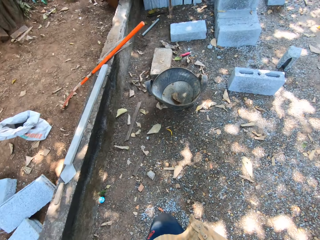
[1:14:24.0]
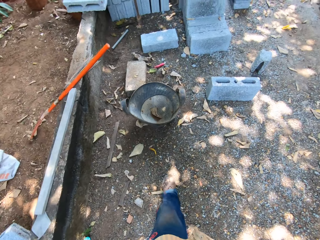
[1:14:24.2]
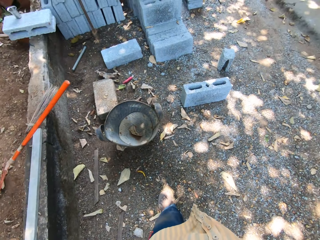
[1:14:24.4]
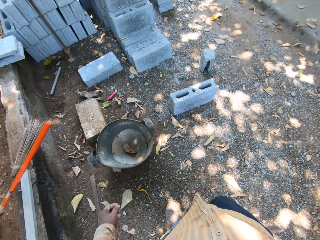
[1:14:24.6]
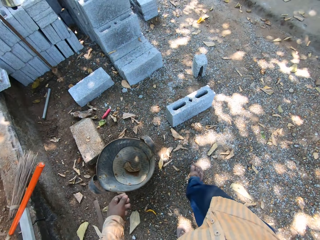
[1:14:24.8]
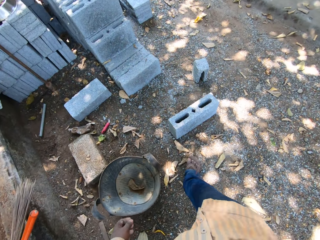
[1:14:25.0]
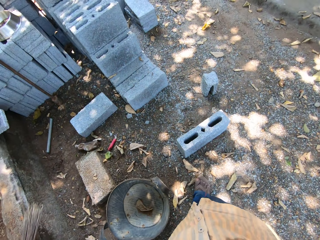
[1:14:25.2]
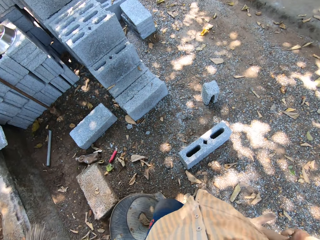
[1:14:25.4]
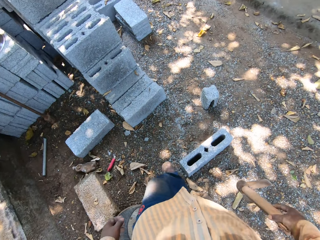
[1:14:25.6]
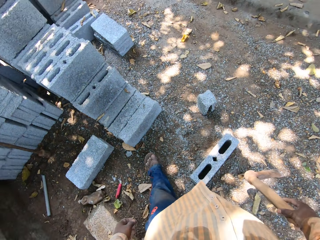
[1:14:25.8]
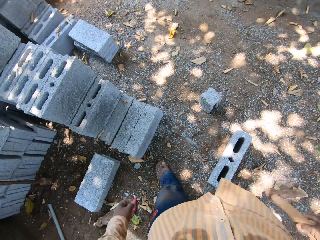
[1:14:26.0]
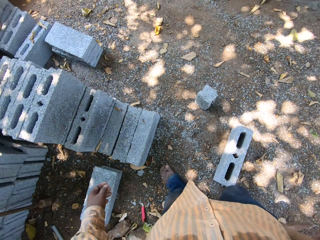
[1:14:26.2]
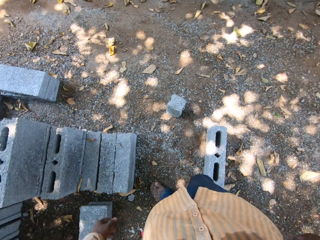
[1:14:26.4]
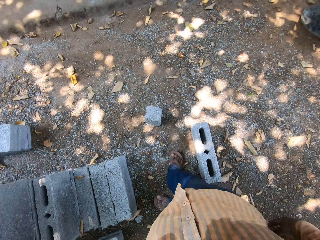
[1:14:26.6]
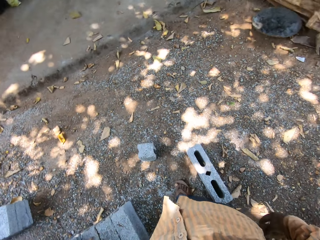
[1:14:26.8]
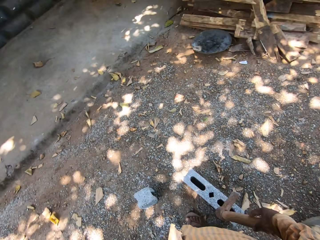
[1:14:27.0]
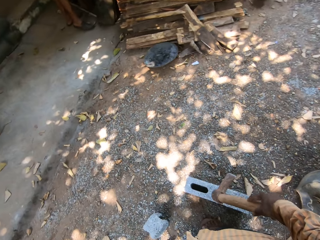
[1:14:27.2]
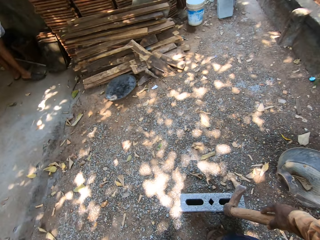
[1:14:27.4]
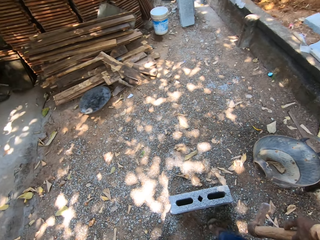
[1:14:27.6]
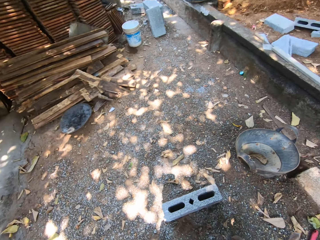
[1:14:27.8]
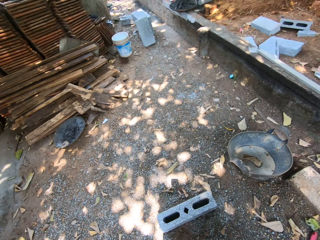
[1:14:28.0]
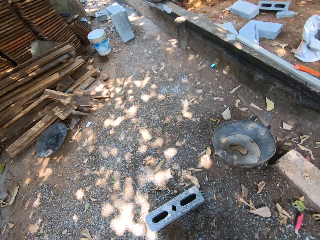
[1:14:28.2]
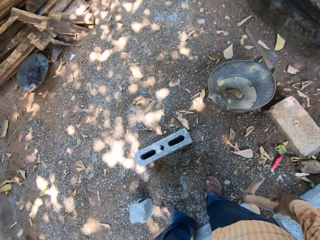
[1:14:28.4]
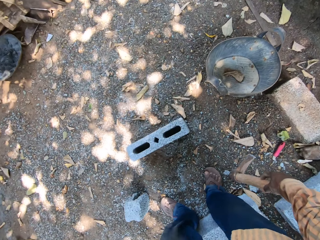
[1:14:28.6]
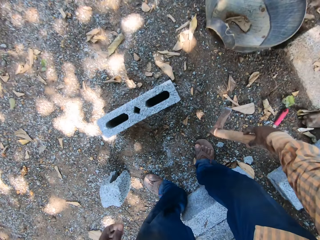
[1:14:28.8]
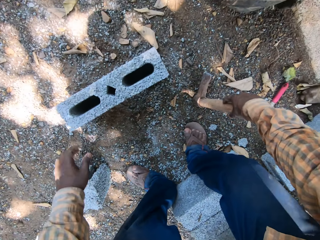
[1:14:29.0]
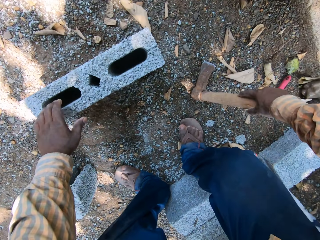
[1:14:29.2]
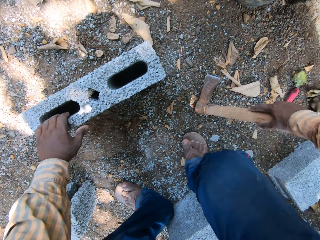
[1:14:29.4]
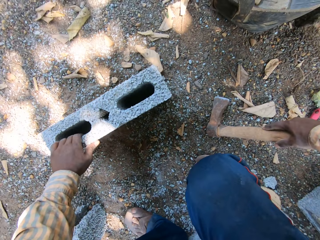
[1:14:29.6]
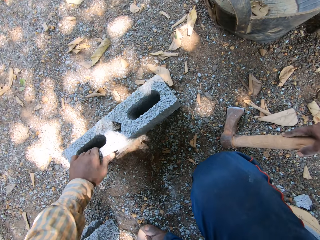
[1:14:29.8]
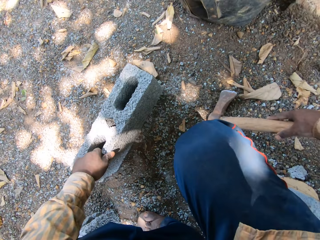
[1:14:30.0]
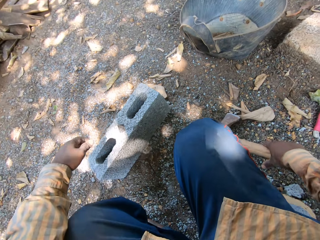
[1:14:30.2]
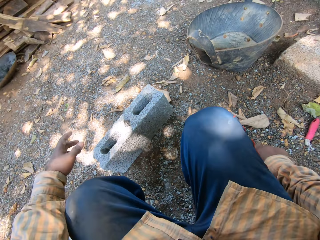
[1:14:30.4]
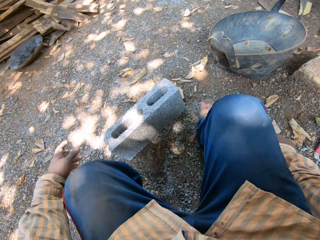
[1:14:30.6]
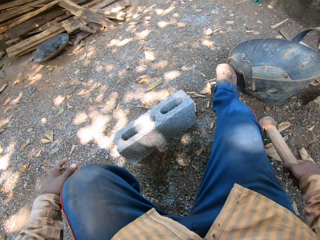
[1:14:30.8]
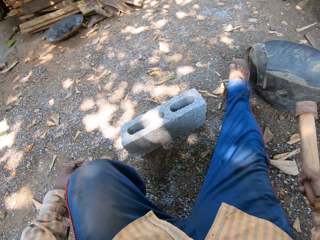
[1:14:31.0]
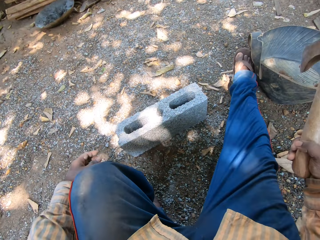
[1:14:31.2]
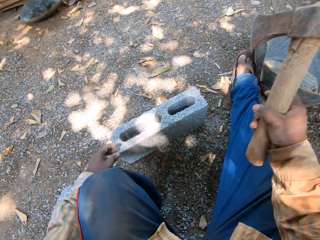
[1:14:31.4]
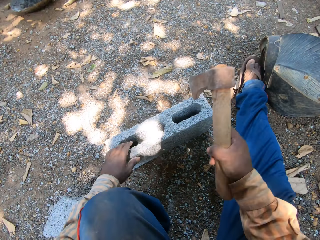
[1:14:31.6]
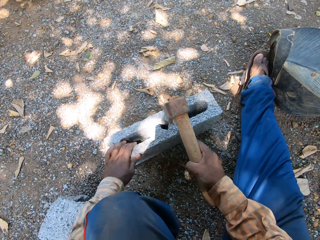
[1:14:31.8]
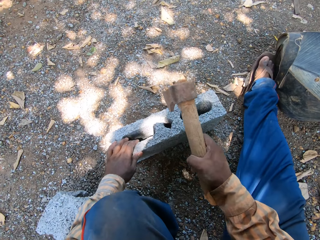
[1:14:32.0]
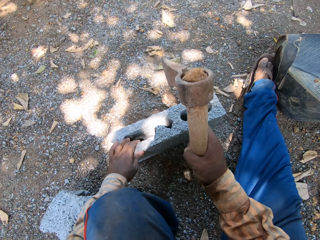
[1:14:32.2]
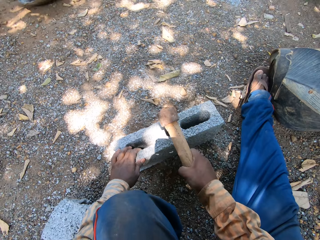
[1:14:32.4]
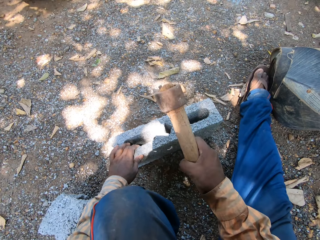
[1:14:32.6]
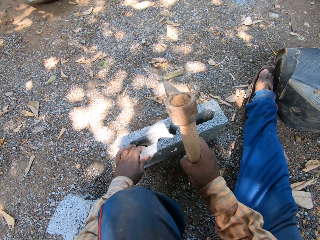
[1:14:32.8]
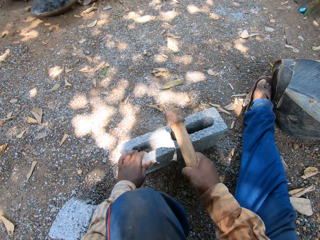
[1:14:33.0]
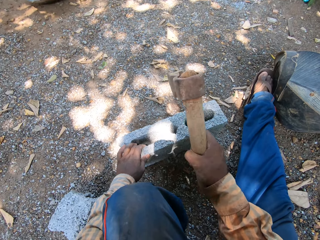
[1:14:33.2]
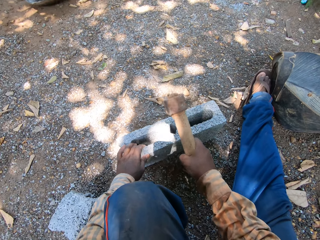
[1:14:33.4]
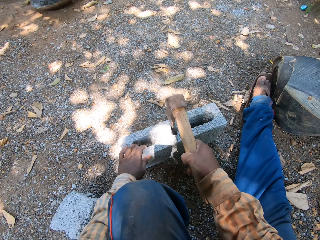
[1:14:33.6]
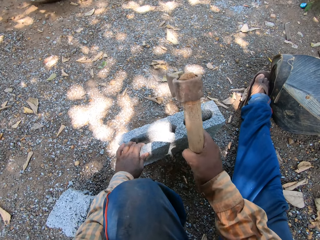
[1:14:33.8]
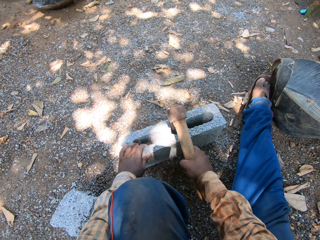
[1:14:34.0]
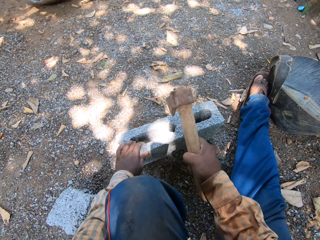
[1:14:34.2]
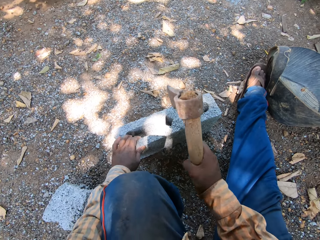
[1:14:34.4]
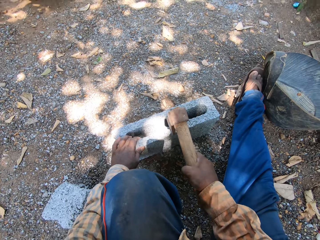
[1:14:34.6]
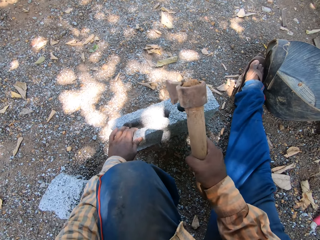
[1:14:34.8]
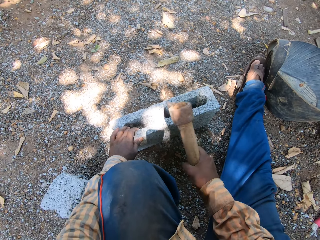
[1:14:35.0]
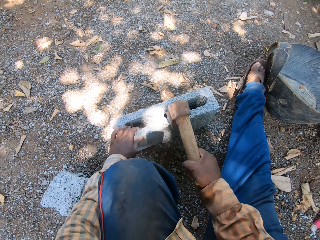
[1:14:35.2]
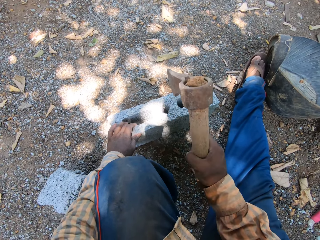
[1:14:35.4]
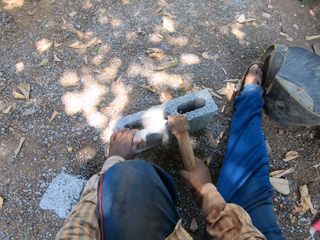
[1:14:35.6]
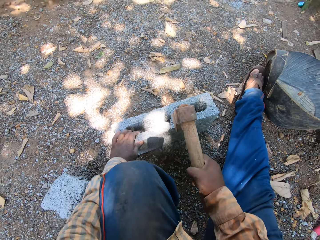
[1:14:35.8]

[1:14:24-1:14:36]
The camera wearer holds the brick on the ground with his left hand. He sits down and lifts the axe. He hits the brick with the axe in his right hand.

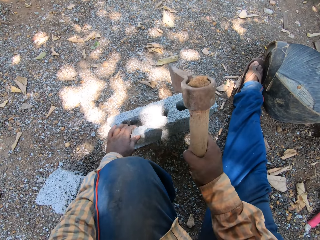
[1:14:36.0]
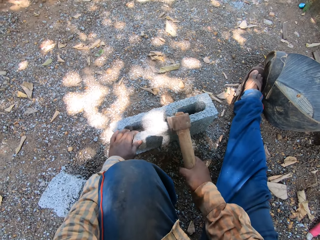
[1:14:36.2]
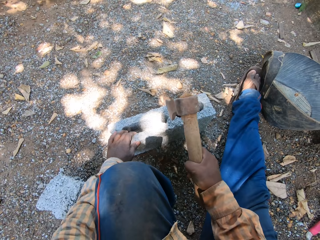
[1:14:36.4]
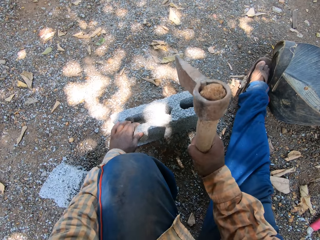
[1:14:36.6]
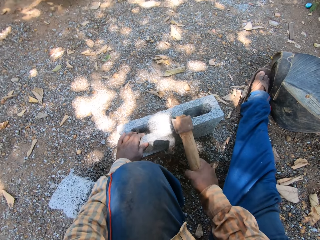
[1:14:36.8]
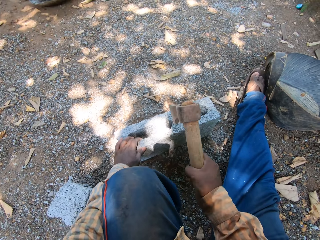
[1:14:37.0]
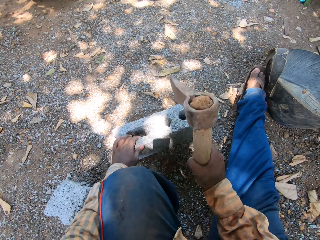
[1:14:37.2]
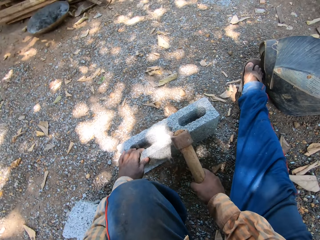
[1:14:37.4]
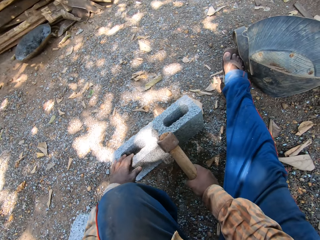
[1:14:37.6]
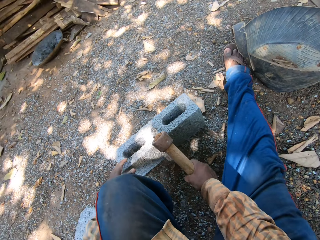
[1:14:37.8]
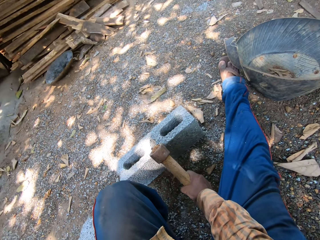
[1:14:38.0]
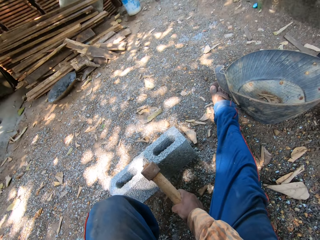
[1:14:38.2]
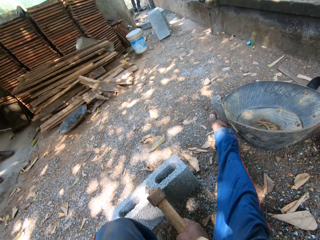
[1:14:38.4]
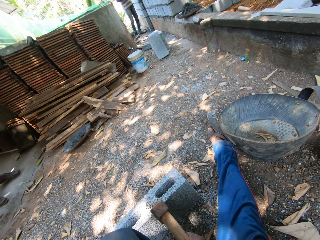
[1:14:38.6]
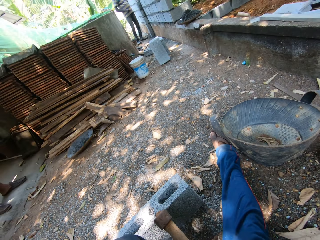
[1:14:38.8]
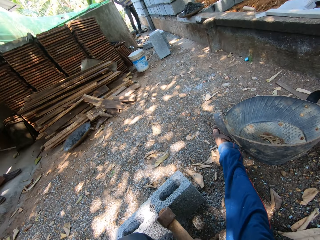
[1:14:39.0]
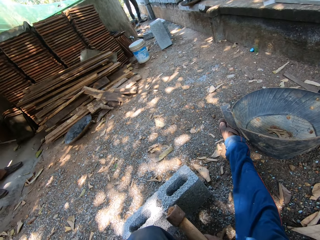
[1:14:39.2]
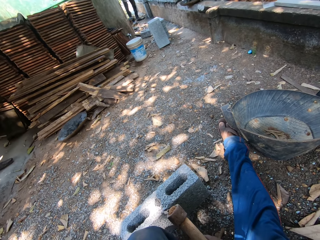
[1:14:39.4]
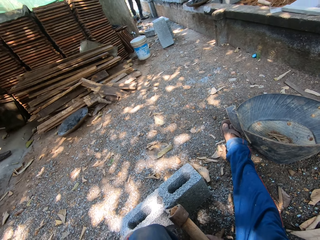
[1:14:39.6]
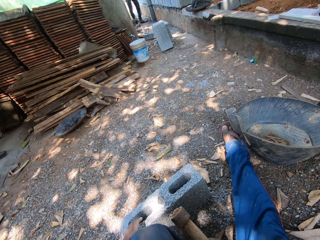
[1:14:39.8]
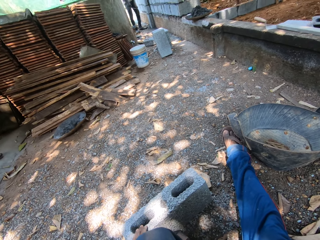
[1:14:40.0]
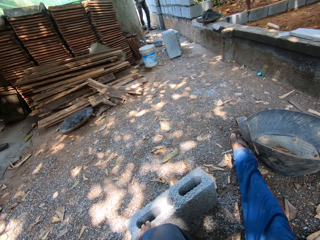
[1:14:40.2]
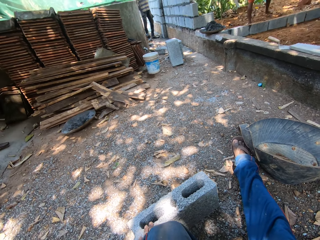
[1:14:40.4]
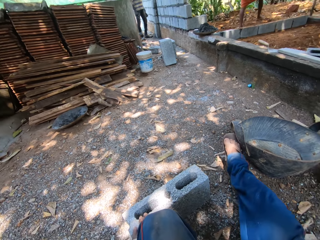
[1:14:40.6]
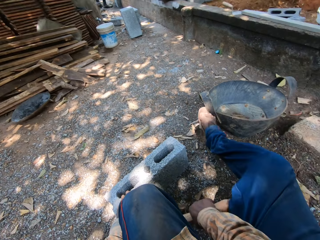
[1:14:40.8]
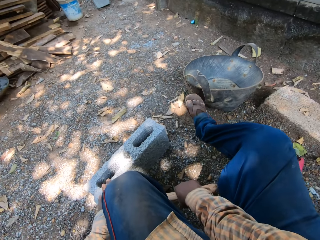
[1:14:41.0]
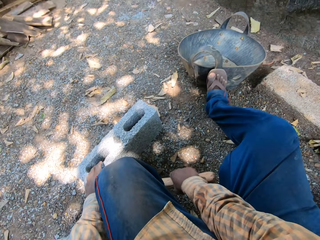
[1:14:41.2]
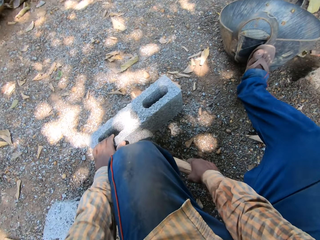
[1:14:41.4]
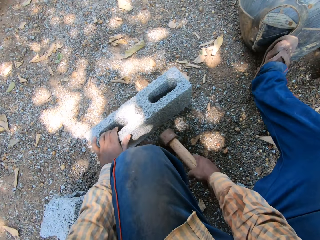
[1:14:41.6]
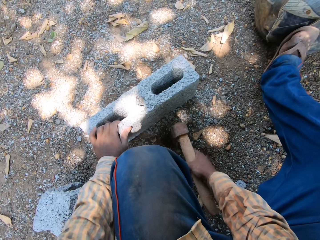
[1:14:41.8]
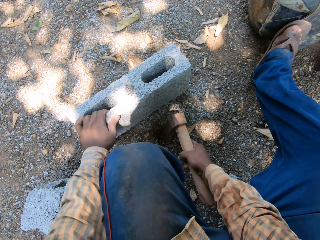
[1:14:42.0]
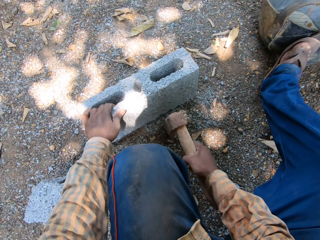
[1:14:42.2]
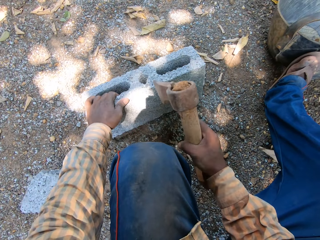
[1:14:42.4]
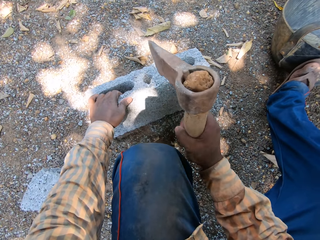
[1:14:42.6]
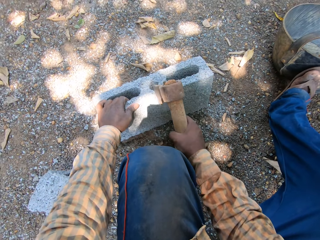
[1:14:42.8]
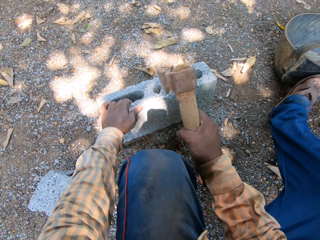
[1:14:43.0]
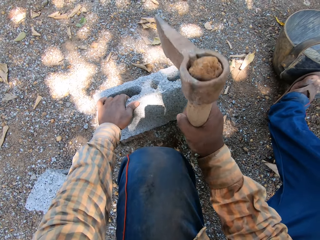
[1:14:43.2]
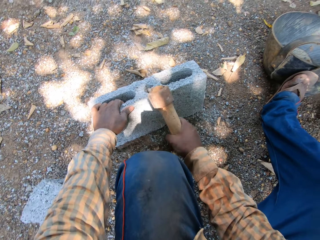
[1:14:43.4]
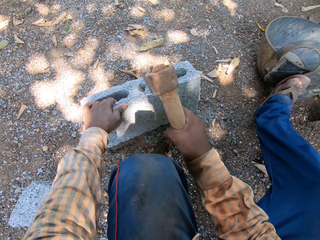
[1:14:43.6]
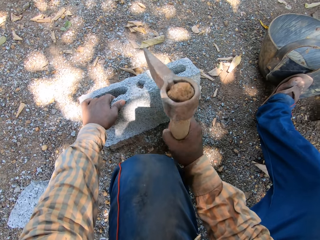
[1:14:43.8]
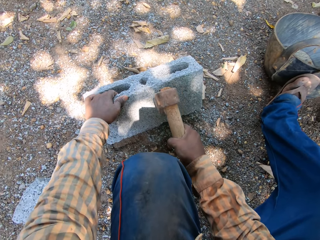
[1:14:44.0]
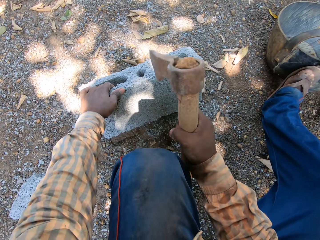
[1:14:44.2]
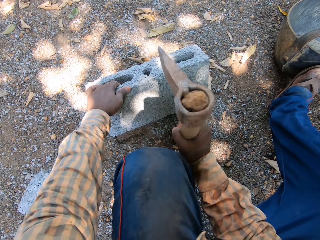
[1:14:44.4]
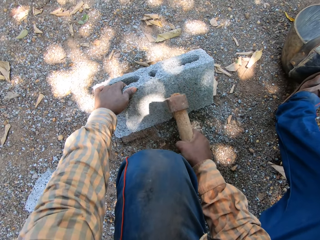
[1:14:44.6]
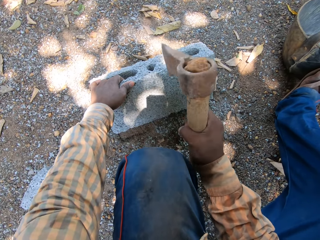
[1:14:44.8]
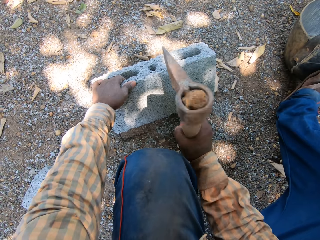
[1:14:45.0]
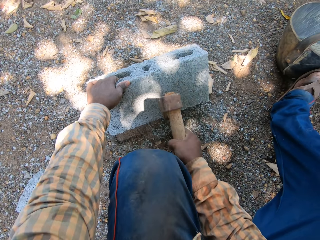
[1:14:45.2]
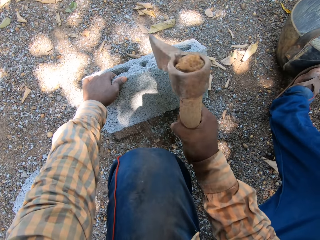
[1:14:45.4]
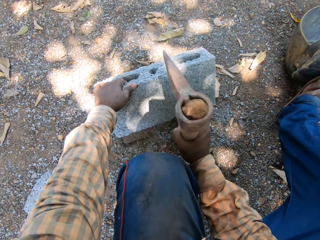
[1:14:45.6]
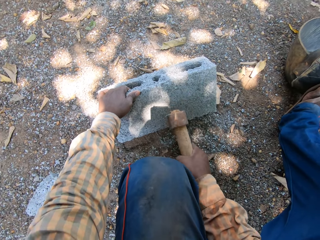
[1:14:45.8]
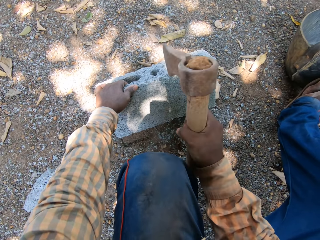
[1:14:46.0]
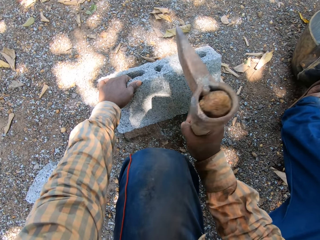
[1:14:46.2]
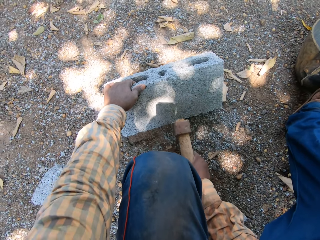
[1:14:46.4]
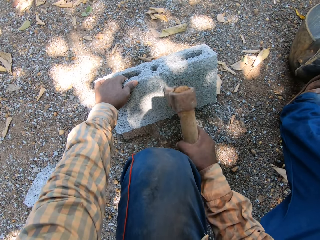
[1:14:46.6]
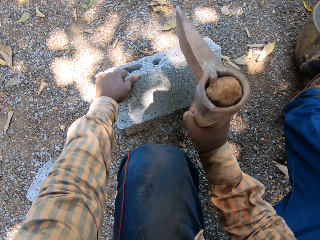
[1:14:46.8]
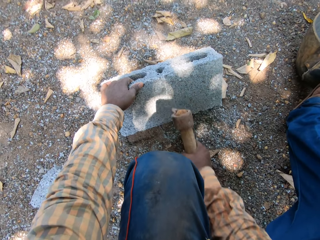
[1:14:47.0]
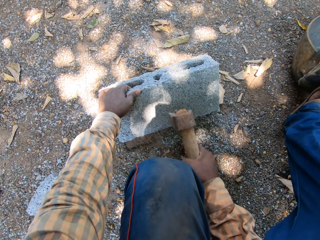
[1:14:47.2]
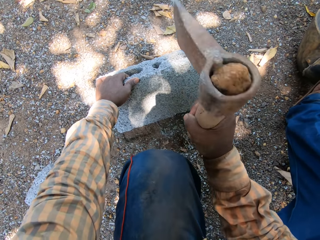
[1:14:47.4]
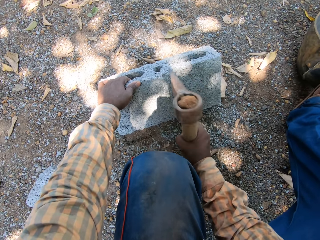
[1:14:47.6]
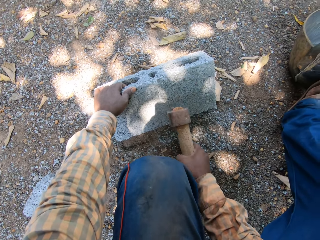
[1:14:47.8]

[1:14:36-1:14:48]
The camera wearer places the axe on the brick or concrete block. He holds the brick with his left hand. He hits the brick with the axe in his right hand. He cuts the concrete block.
